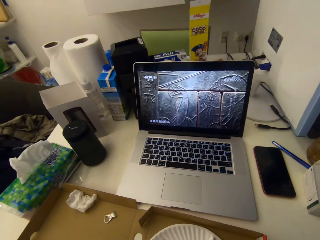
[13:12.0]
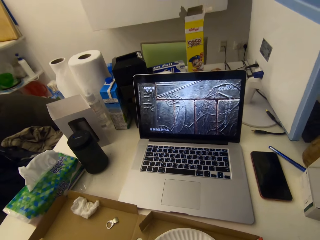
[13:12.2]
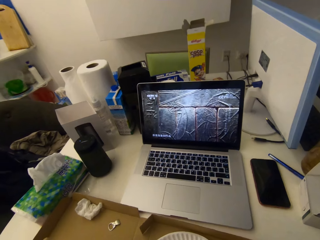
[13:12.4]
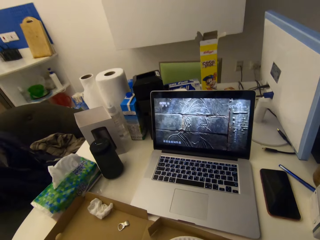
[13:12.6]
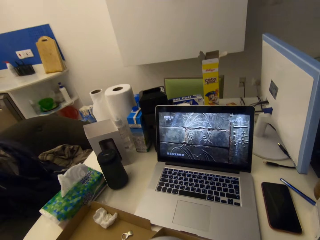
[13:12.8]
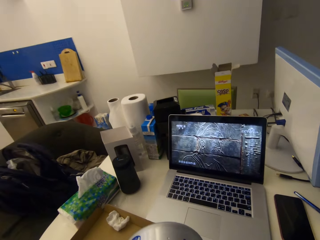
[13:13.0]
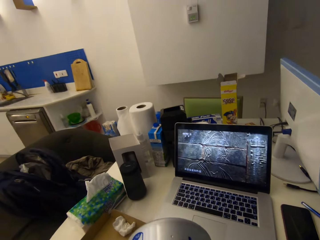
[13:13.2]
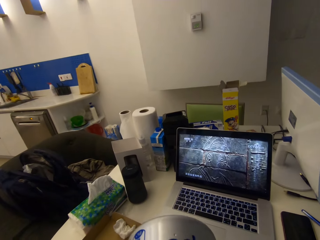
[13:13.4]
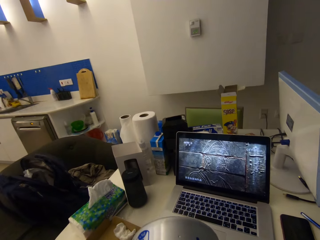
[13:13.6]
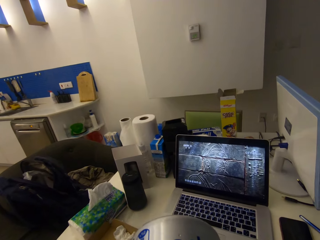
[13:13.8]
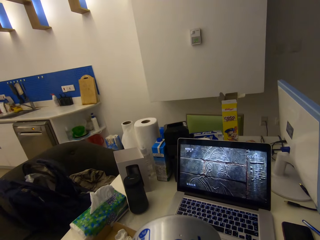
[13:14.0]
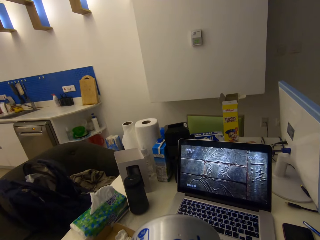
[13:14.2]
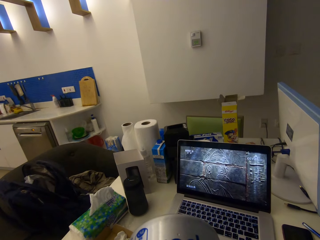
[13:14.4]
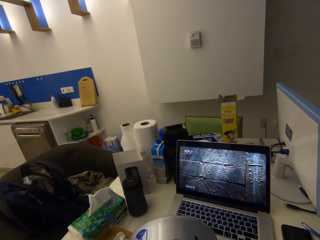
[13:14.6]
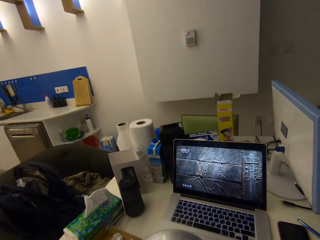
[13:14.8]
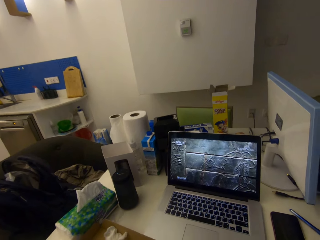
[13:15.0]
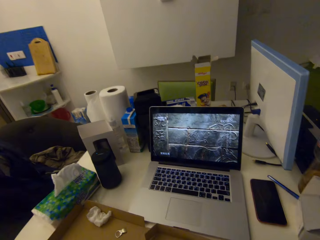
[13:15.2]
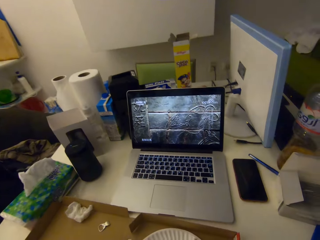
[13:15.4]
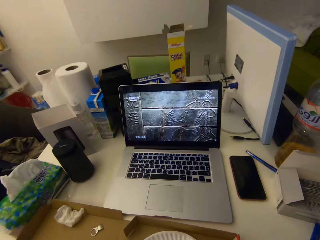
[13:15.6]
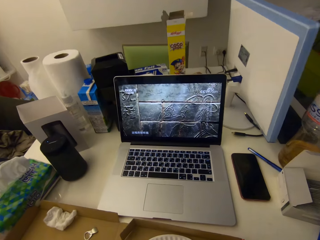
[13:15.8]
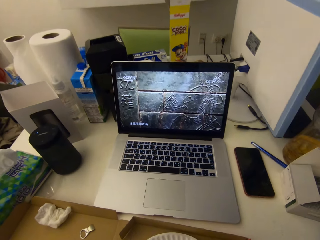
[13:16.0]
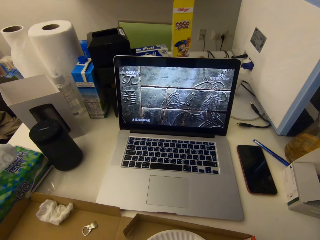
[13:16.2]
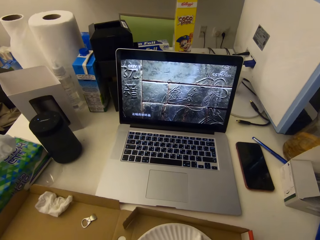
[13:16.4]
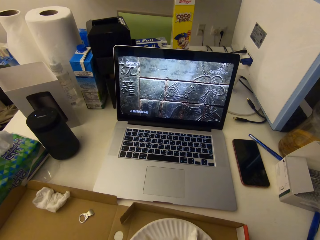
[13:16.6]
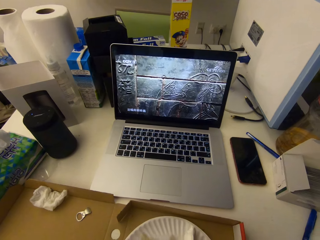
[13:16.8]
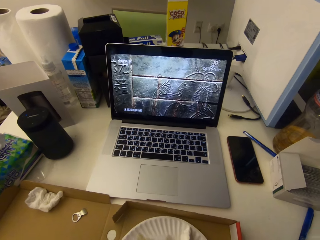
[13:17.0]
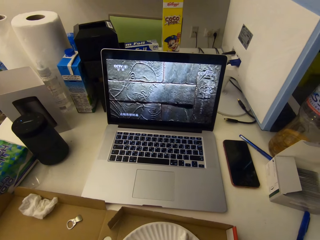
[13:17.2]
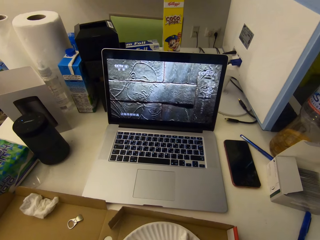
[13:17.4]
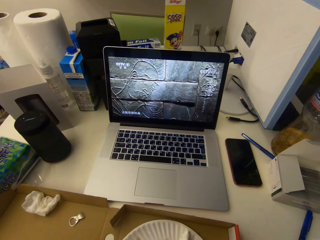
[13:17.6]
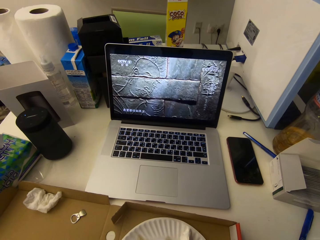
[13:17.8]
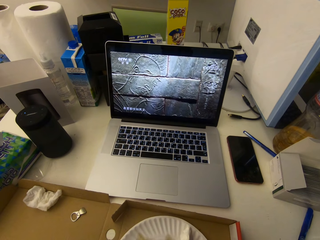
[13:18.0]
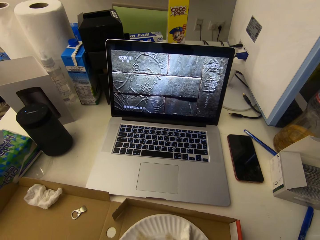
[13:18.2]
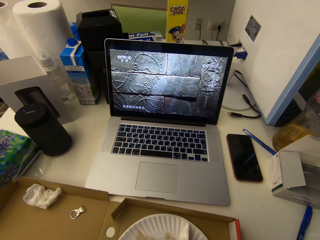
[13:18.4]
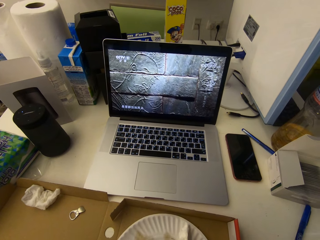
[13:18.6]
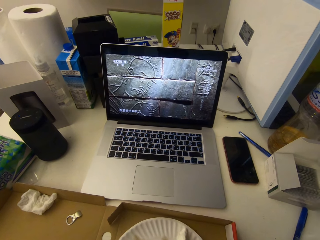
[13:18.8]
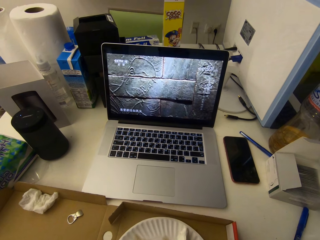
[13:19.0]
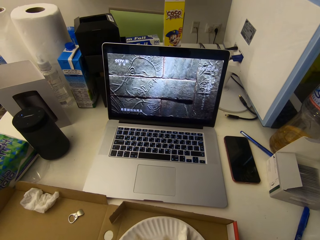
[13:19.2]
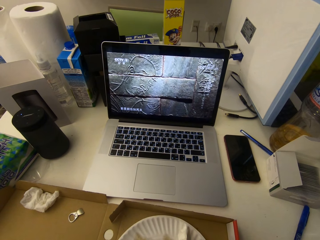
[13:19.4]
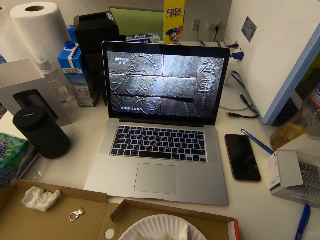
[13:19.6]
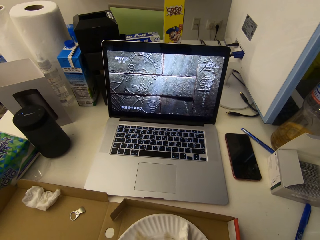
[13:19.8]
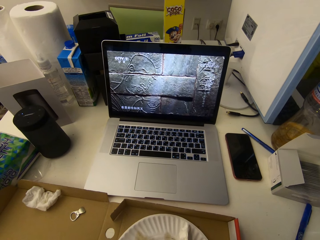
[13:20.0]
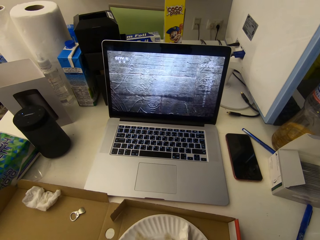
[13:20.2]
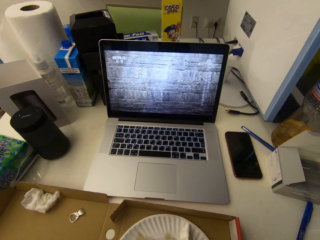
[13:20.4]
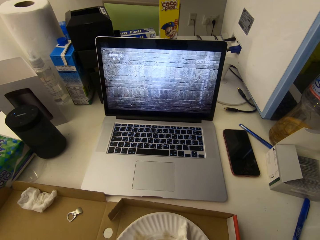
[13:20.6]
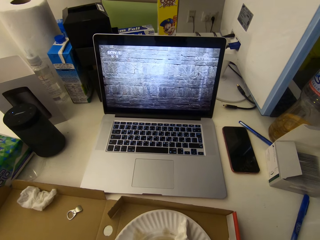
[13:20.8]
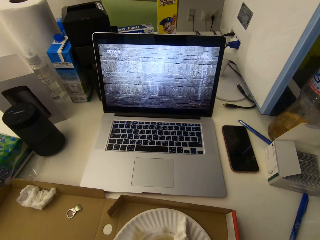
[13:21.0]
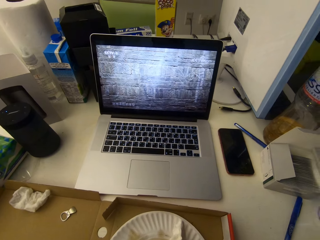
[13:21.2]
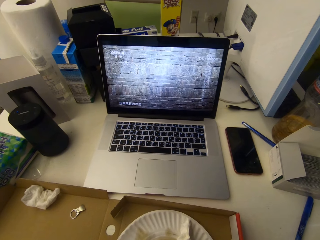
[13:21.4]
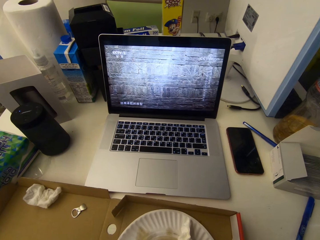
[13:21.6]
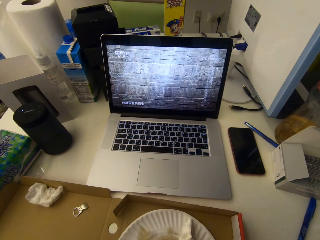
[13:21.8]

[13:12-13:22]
The camera wearer drinks the contents of the can drink. They stop drinking.

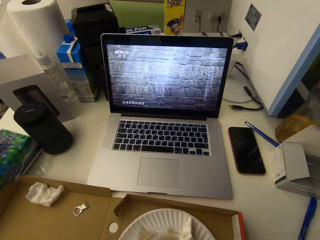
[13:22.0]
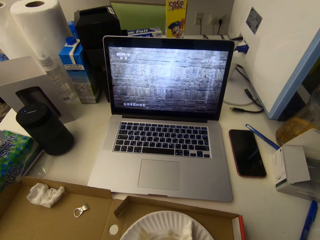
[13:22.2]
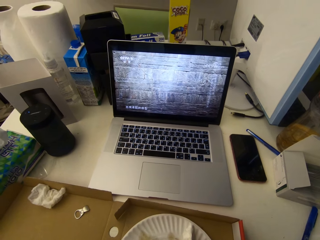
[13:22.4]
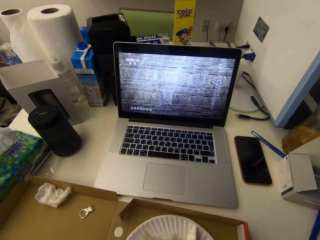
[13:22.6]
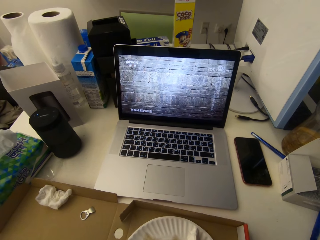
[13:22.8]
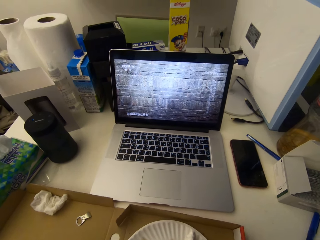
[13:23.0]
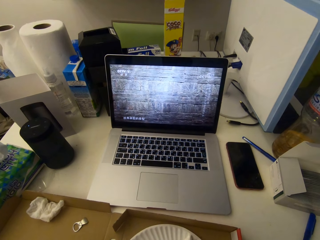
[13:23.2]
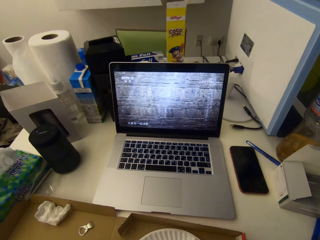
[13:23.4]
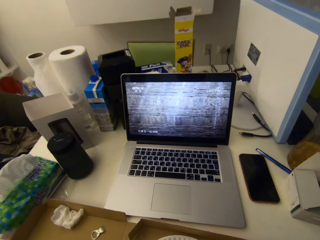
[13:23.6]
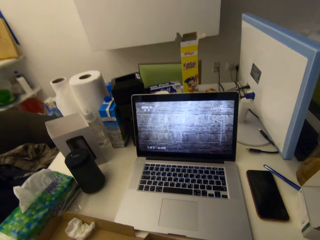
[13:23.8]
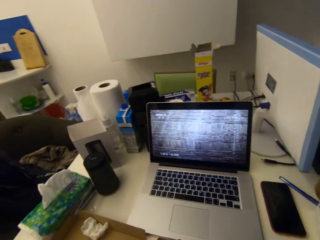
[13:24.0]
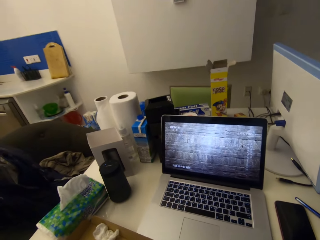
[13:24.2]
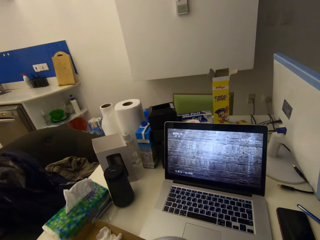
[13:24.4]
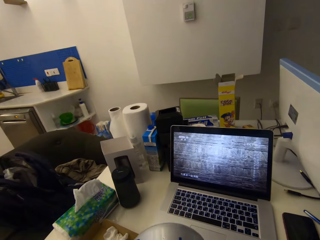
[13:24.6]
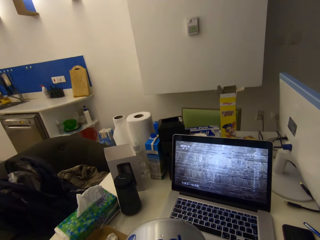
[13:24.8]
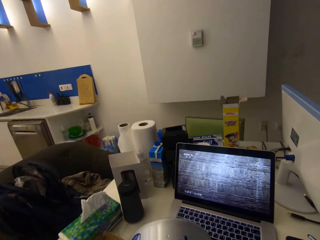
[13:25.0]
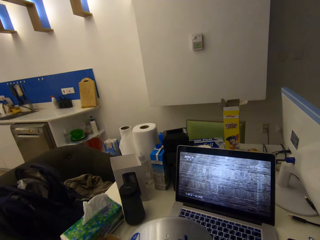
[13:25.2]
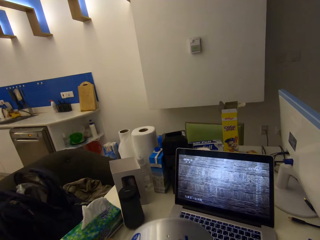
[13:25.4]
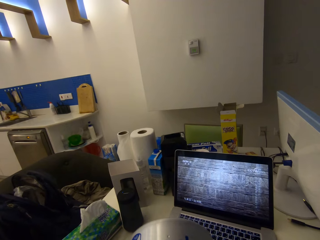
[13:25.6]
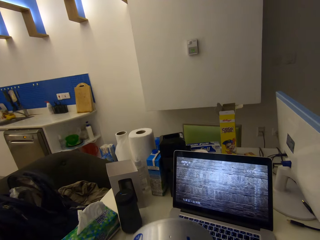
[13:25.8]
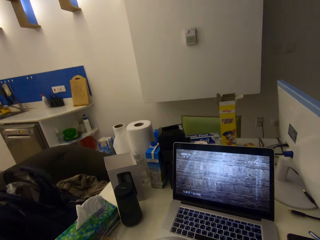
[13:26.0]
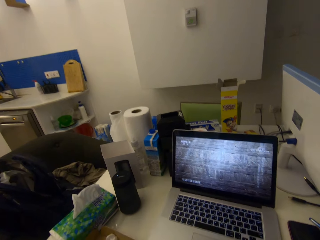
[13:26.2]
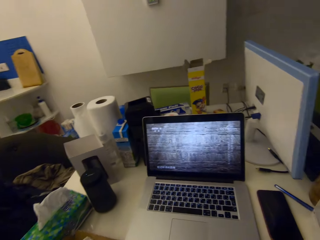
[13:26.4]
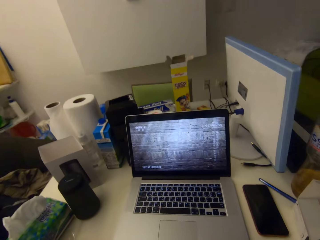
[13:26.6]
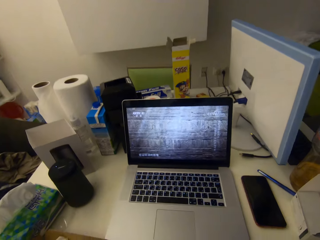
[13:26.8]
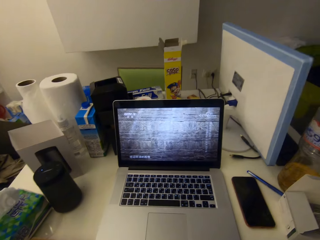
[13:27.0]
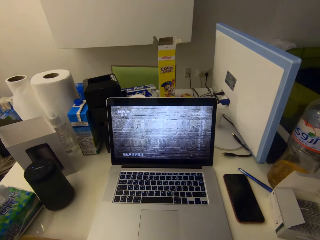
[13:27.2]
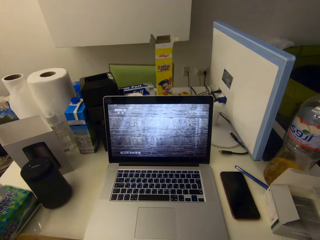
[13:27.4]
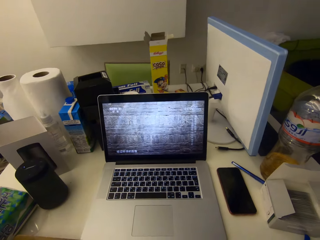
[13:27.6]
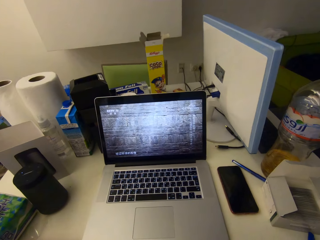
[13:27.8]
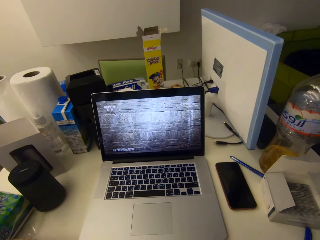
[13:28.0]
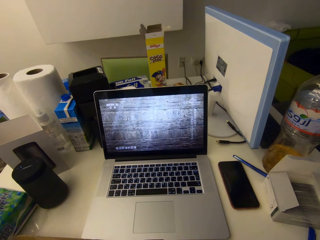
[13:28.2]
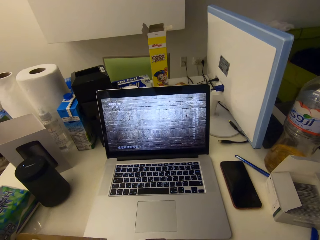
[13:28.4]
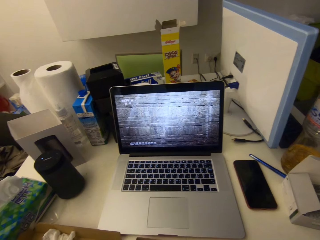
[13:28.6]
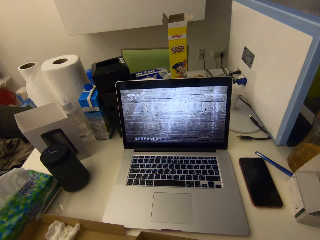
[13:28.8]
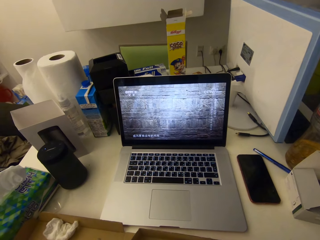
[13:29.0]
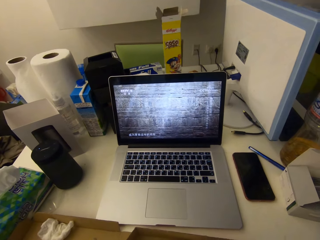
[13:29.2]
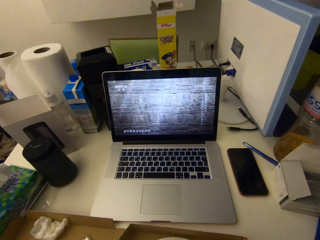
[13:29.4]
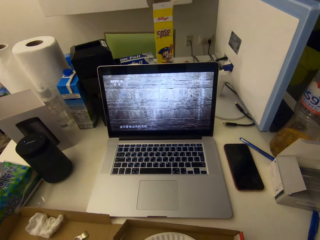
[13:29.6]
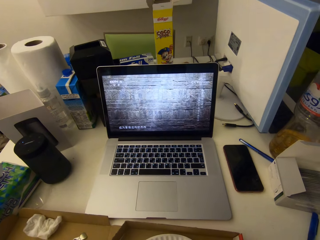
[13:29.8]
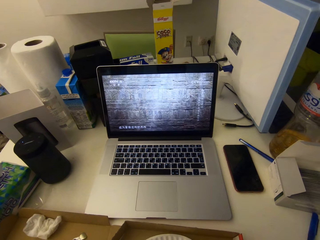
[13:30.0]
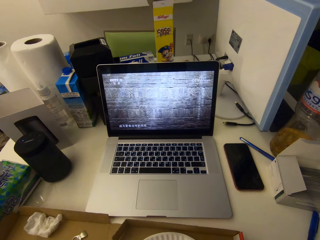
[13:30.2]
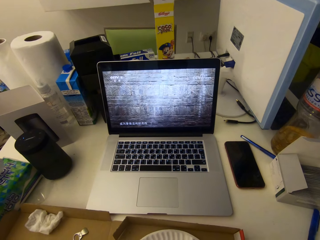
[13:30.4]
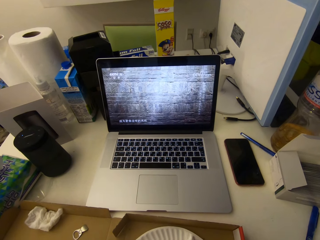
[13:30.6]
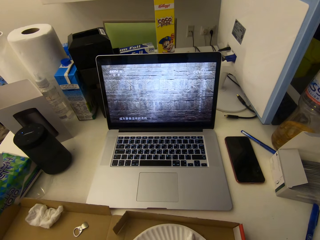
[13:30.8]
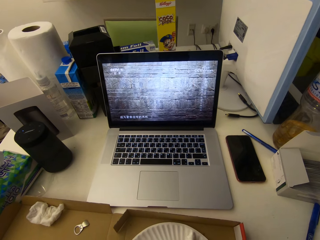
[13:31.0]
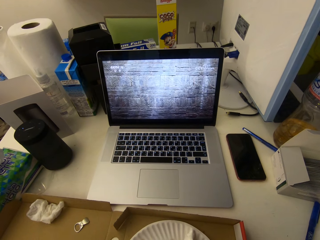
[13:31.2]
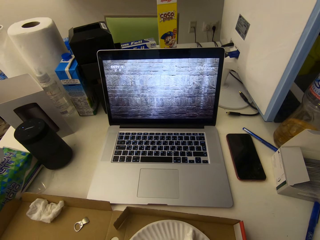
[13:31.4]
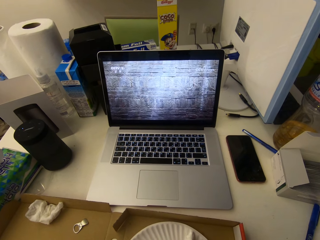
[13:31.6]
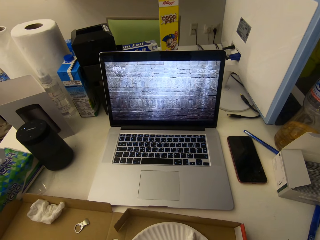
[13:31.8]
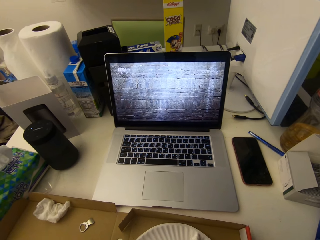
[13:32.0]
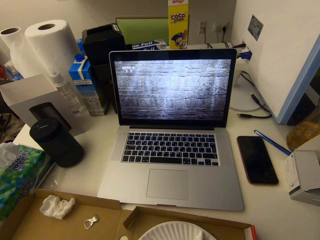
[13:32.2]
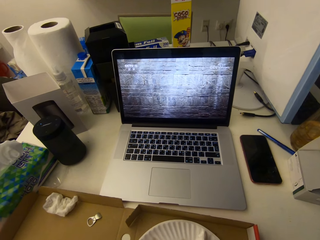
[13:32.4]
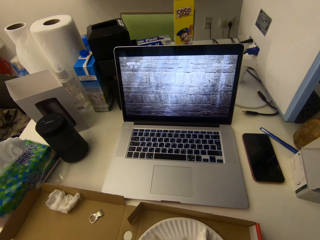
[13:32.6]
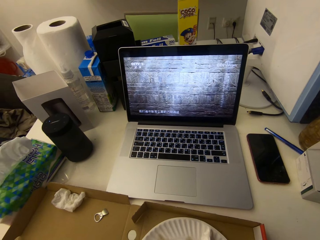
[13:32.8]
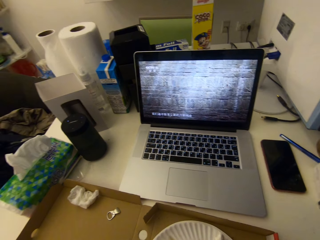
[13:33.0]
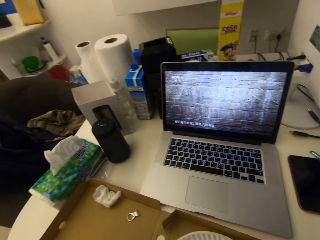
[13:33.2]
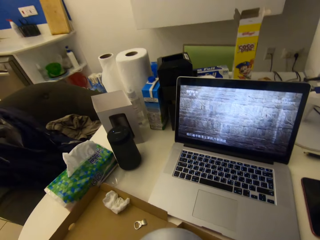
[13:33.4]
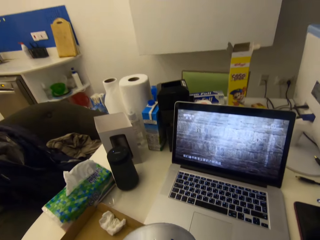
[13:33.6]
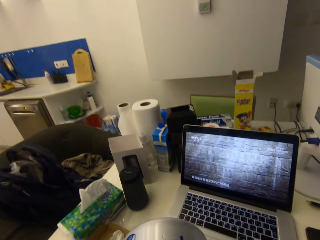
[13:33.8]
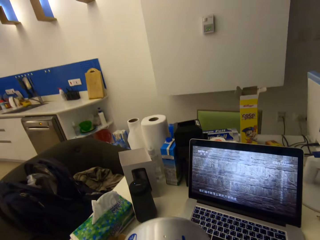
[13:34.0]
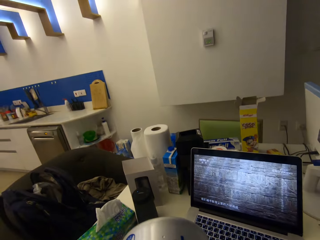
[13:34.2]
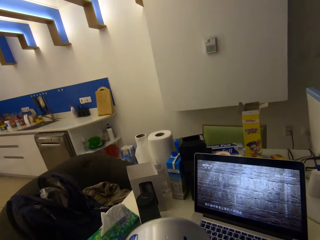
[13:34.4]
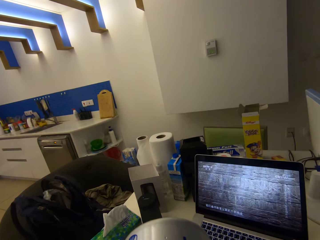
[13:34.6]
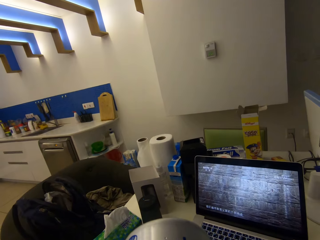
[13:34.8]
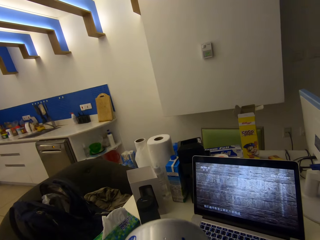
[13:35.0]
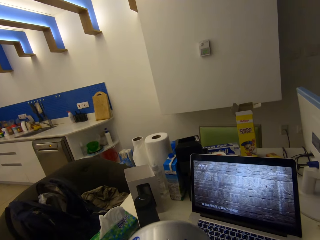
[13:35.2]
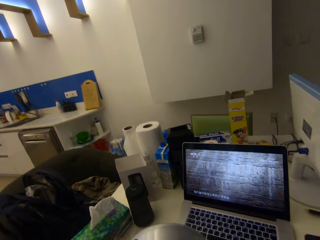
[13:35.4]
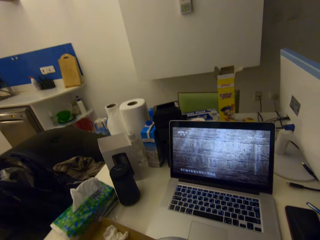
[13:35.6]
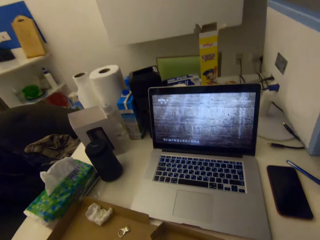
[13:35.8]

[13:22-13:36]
The camera wearer drinks the contents of the can drink. They stop drinking from the can. They drink the contents of the can drink again.
